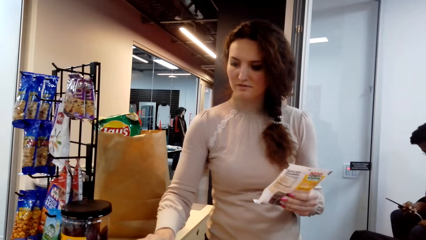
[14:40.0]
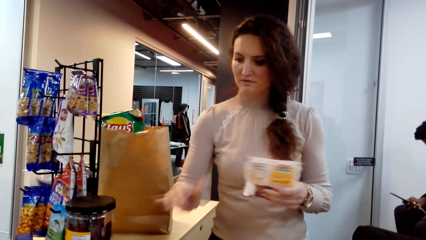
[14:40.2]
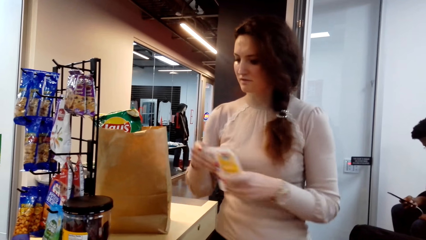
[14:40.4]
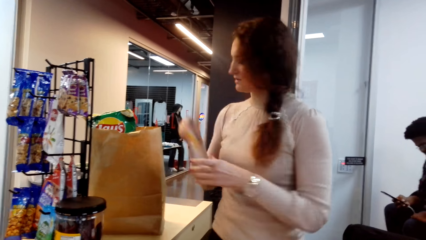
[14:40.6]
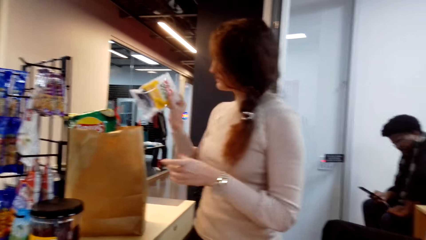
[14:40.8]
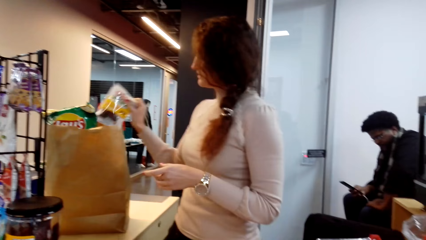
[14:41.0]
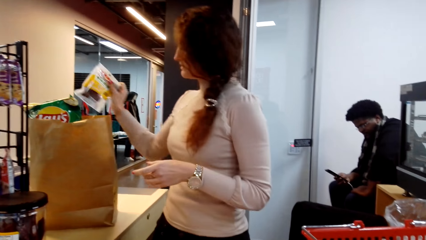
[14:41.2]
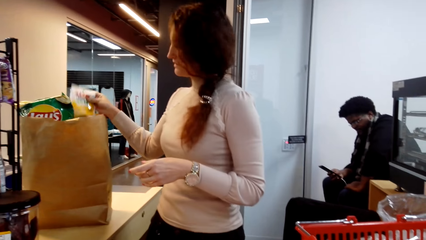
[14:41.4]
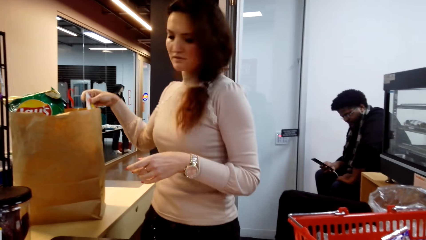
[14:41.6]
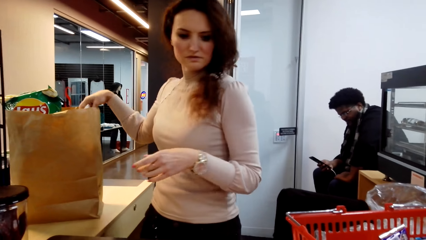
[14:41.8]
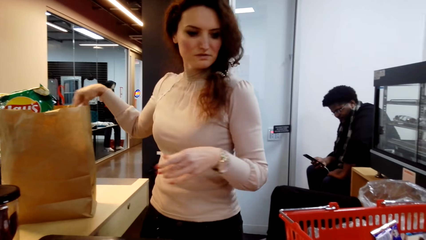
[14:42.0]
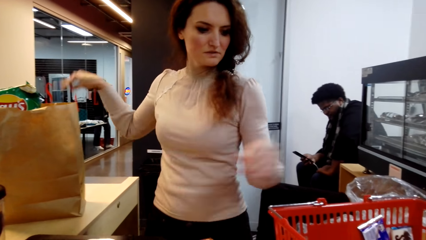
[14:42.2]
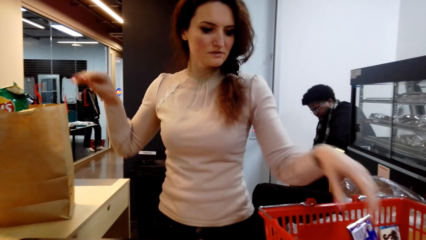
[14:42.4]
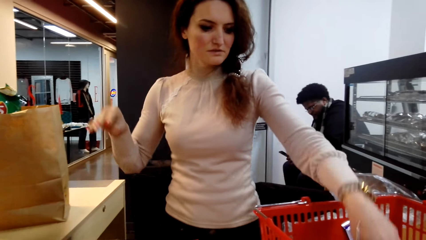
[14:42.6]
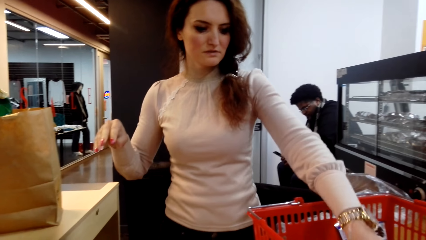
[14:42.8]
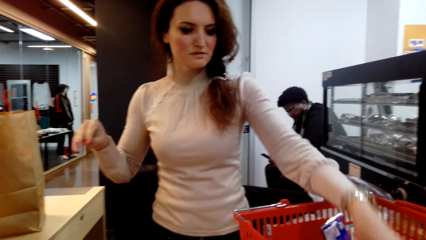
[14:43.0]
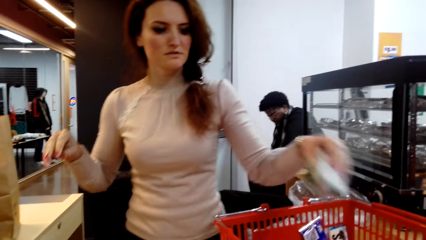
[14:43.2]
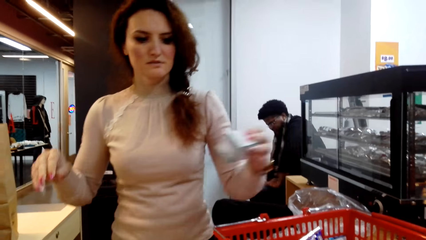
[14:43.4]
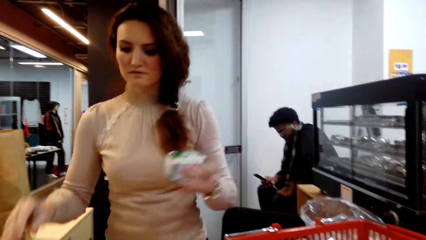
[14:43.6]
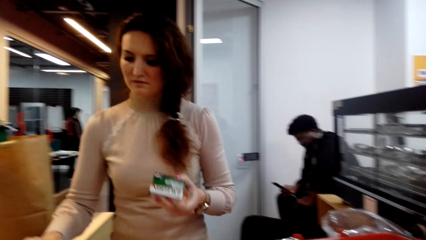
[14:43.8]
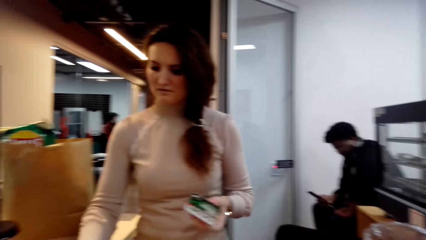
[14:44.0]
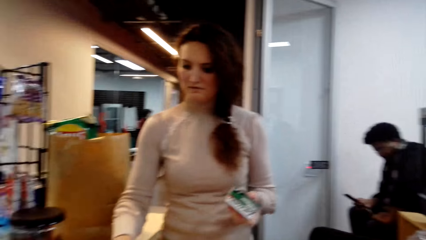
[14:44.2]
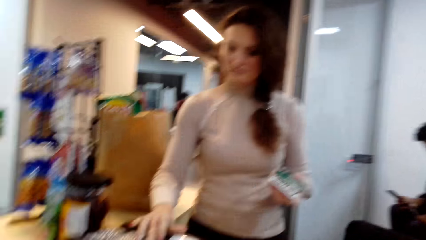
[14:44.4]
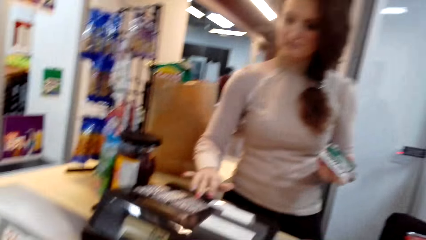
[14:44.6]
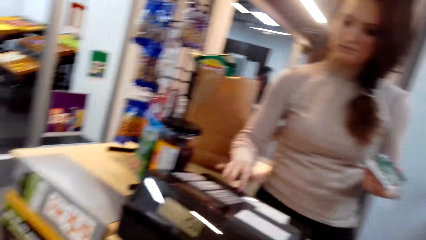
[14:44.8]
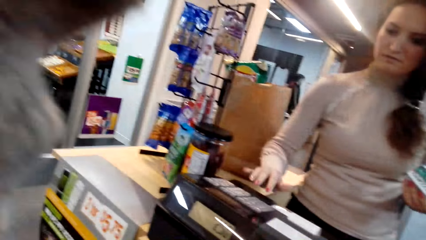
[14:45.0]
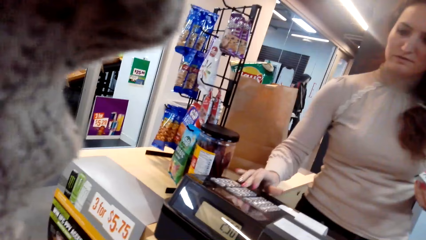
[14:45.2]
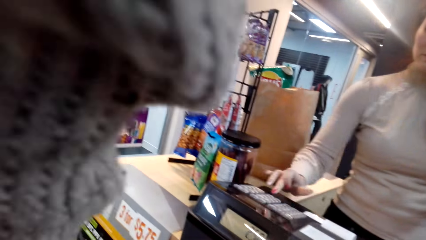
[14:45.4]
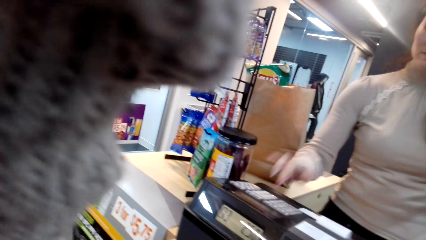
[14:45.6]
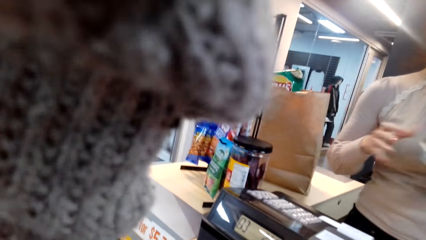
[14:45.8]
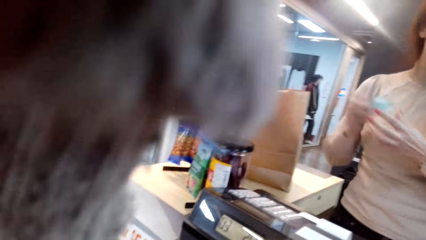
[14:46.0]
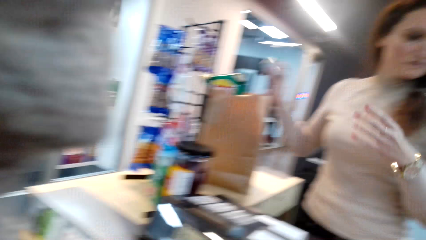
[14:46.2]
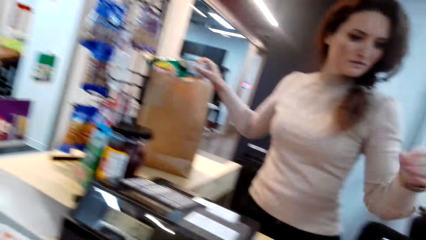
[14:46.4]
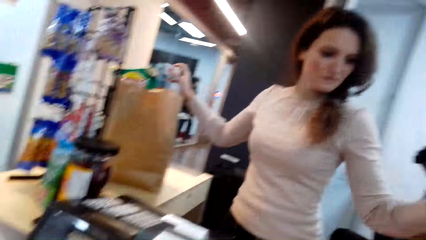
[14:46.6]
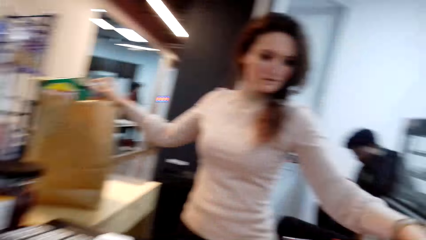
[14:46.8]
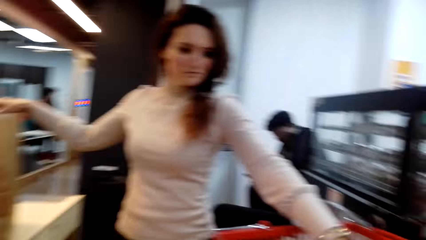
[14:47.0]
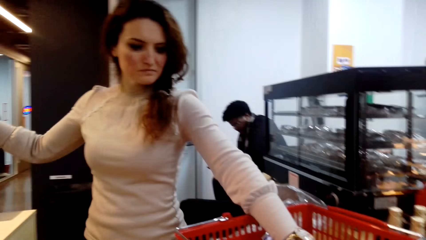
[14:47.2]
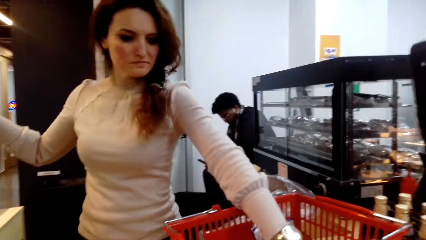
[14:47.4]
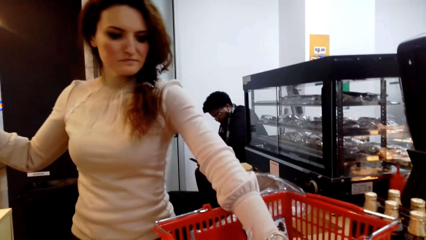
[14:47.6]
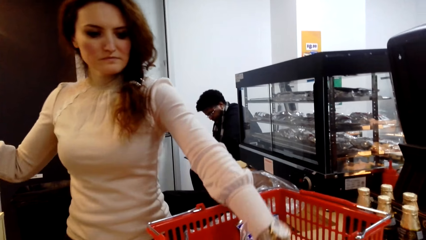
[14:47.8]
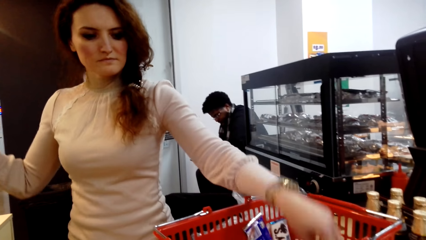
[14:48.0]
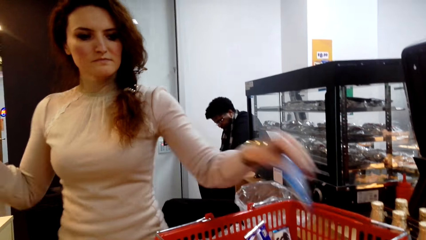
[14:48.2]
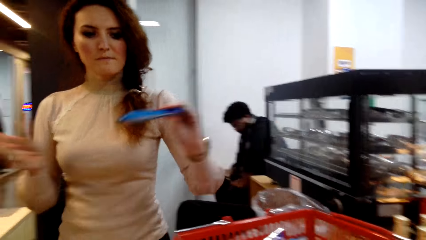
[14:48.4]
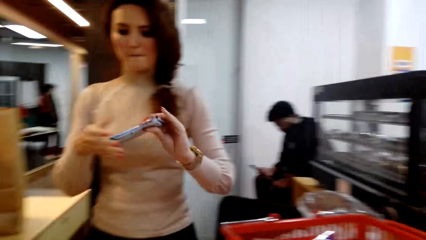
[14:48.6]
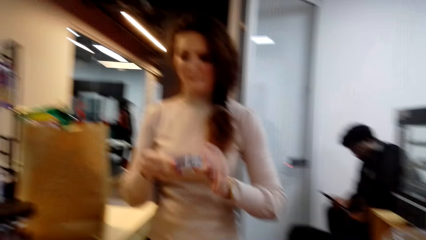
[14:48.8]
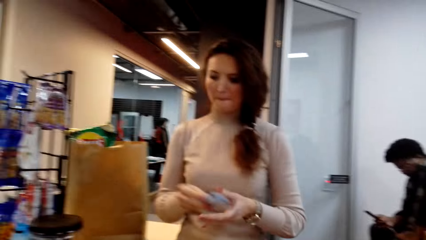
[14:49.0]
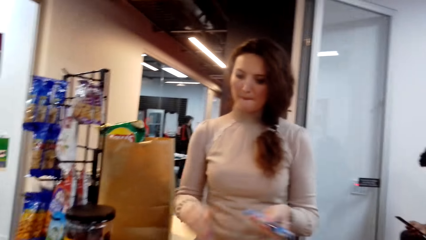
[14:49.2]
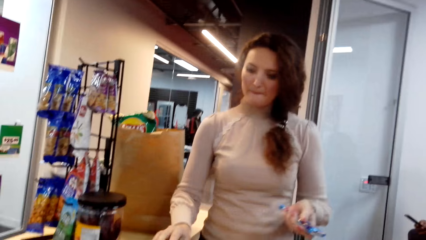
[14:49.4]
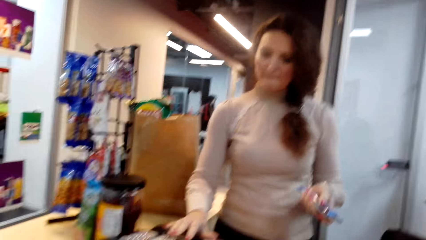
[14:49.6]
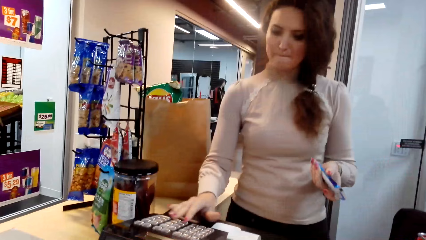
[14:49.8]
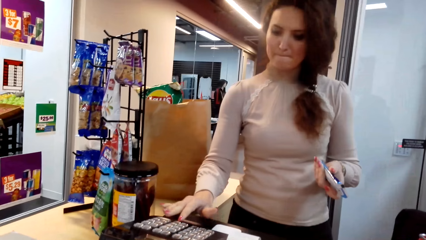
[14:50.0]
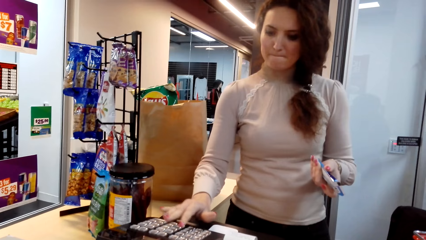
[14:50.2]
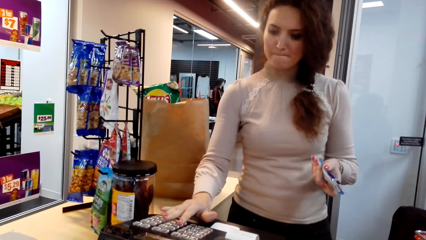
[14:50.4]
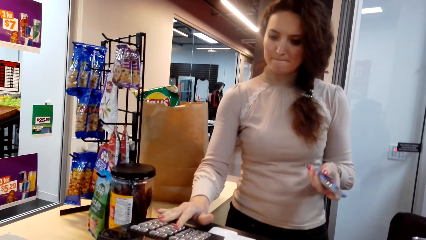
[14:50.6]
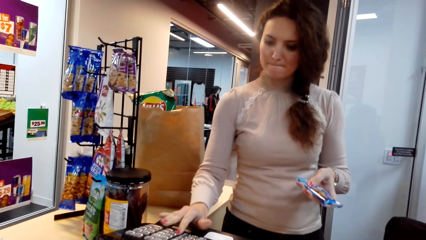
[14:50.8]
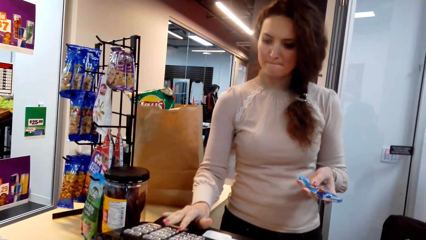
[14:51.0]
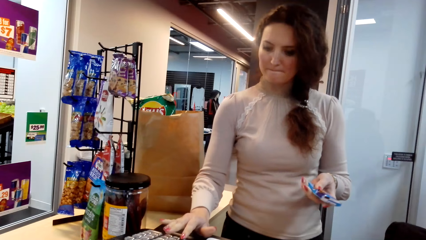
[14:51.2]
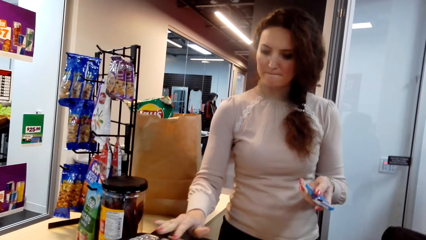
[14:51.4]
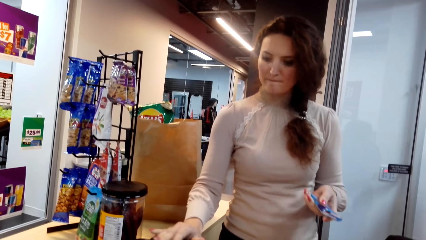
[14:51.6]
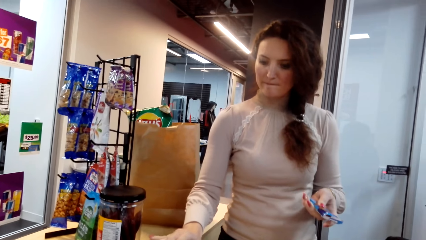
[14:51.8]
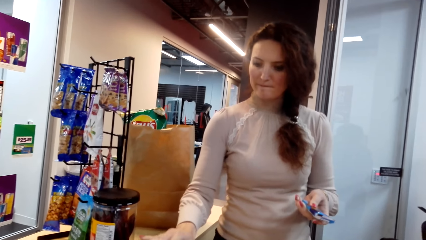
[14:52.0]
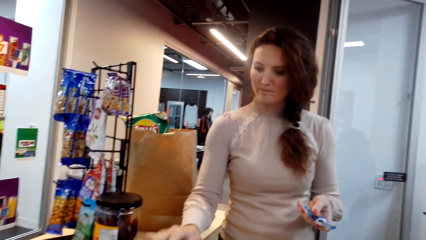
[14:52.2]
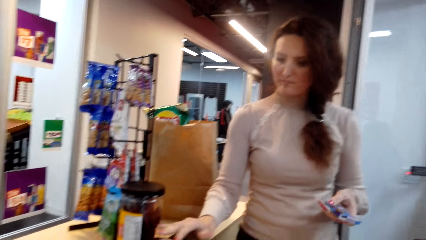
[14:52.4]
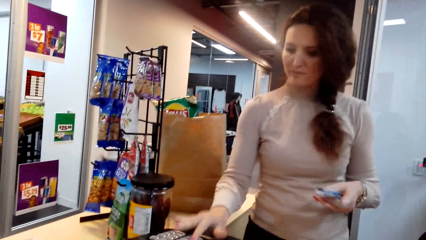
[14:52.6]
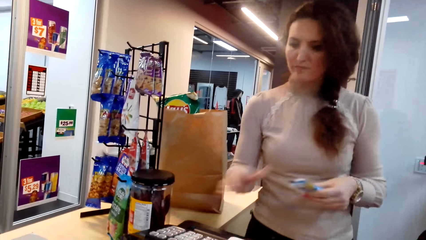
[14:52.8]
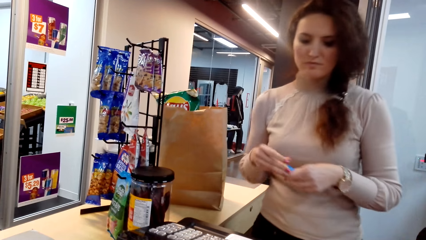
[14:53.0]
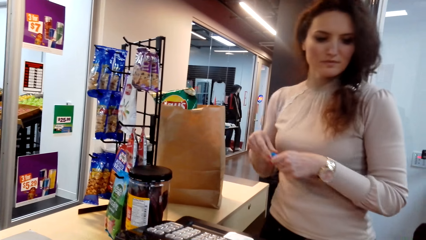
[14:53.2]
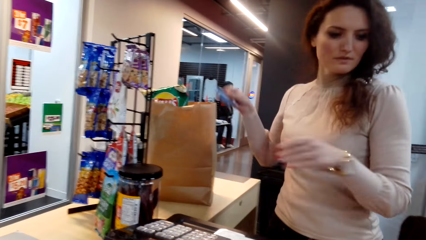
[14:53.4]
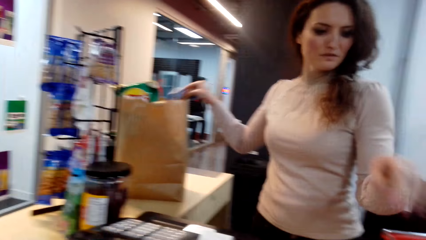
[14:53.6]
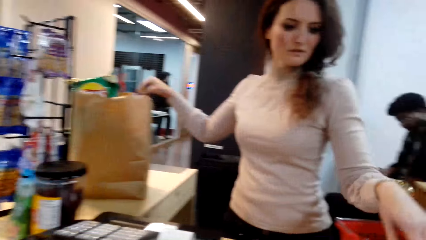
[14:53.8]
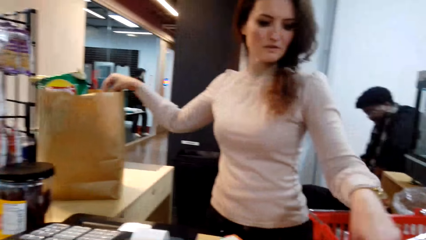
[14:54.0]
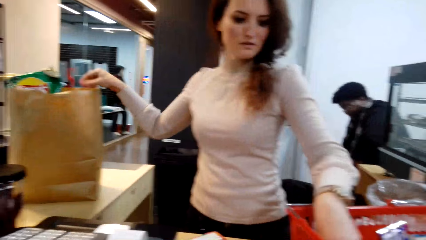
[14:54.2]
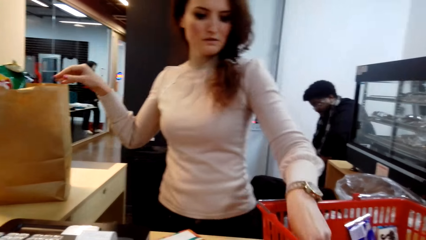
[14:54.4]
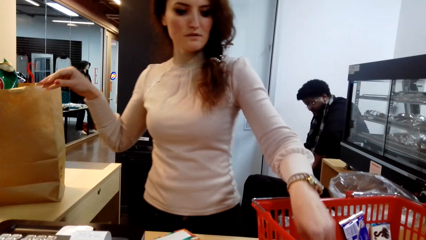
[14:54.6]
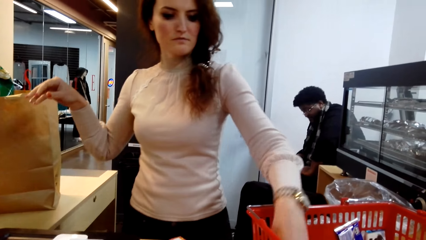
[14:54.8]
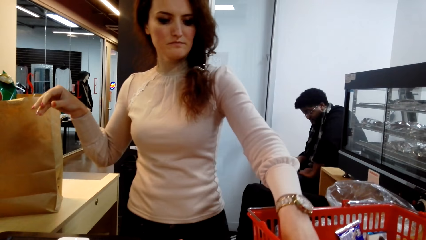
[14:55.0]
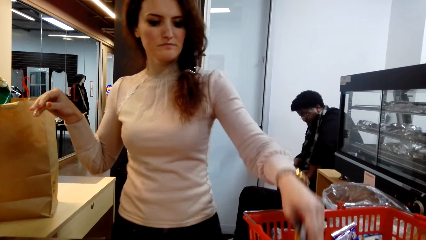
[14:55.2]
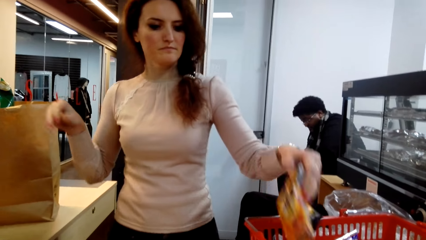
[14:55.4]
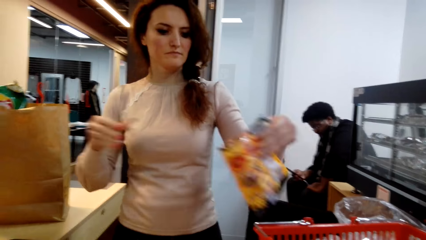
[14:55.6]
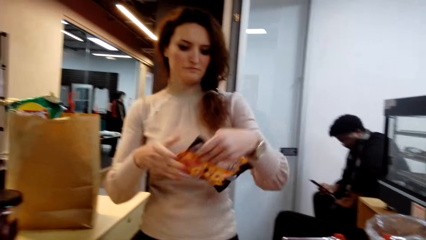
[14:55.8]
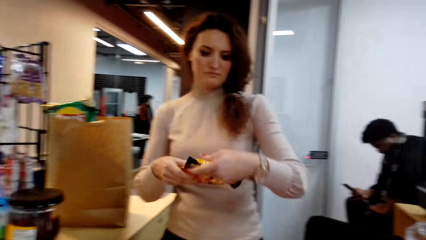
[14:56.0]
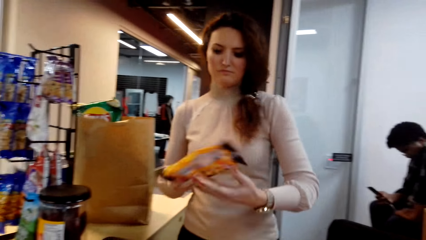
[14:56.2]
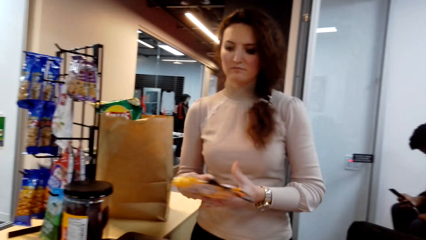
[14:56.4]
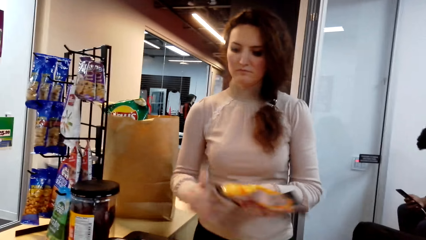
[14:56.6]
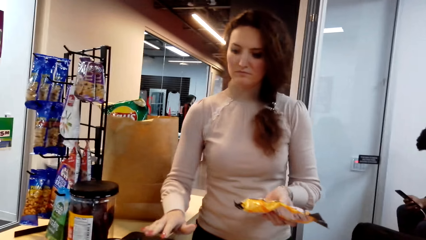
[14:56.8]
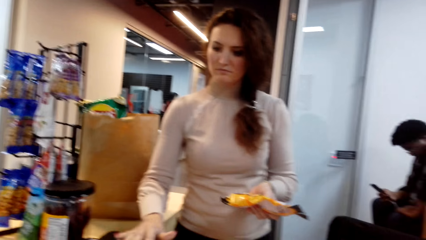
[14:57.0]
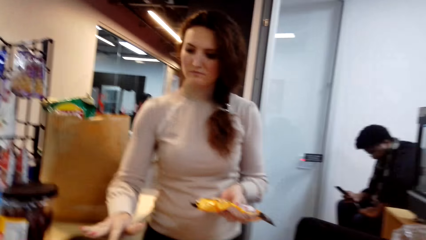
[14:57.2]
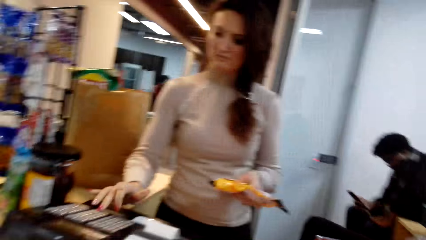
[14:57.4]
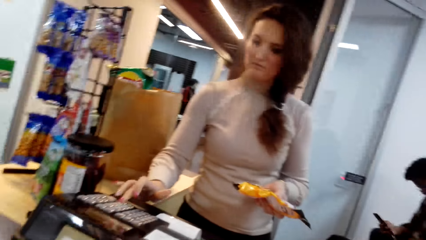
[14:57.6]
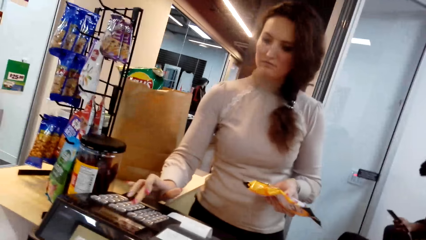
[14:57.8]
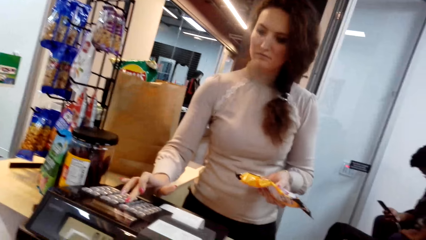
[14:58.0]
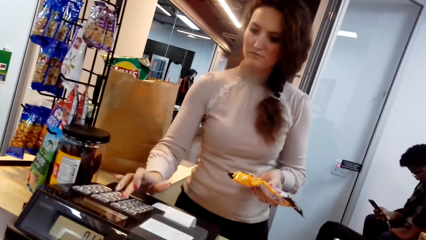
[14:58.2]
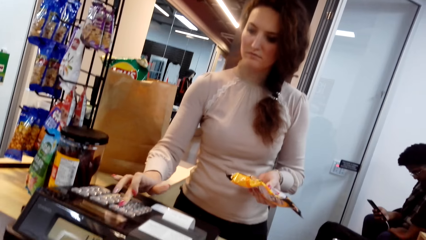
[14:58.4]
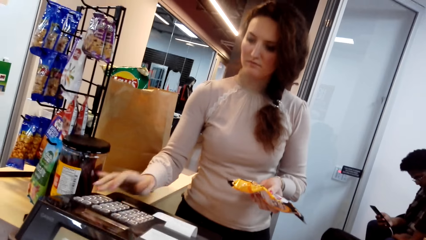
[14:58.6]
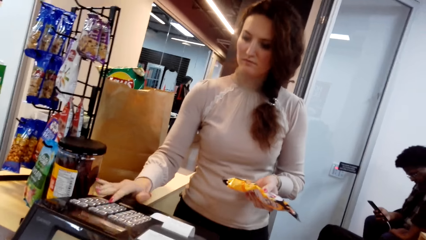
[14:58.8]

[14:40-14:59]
A lady presses the cash register. The lady puts something in the bag. The lady picks a product from the shopping basket. The lady presses the cash register. The lady puts the product in the bag. The lady picks a product from the shopping basket. The lady presses the cash register. The lady puts the product in the bag. The lady picks a product from the shopping basket. The lady presses the cash register.
